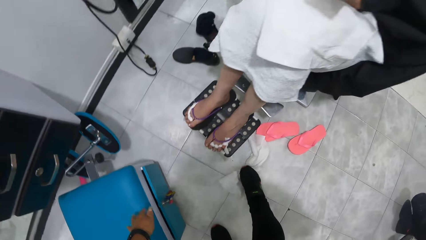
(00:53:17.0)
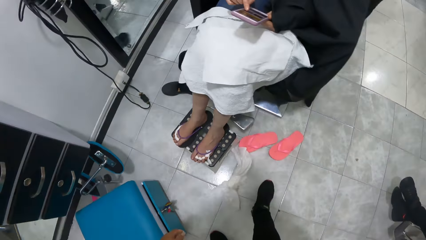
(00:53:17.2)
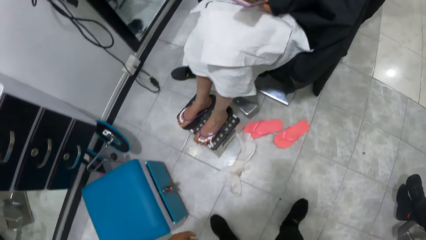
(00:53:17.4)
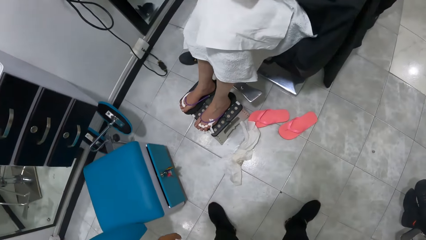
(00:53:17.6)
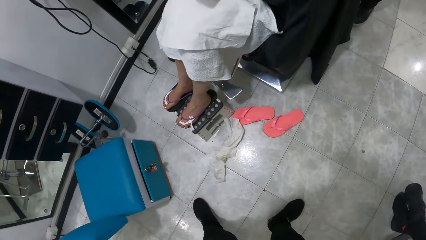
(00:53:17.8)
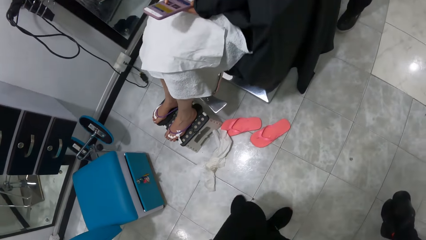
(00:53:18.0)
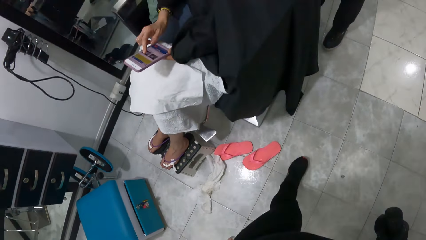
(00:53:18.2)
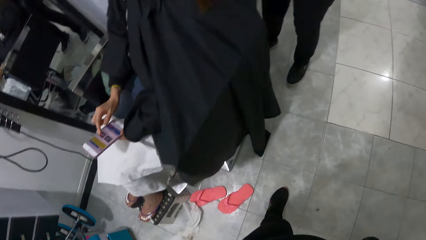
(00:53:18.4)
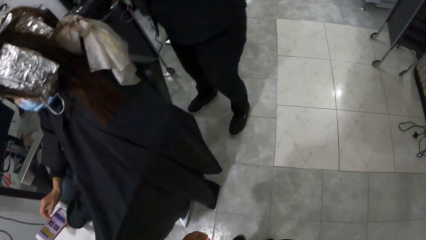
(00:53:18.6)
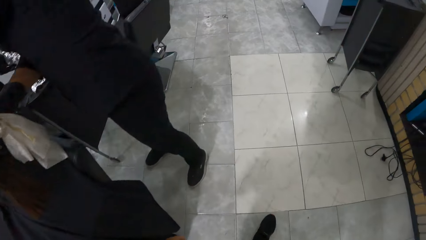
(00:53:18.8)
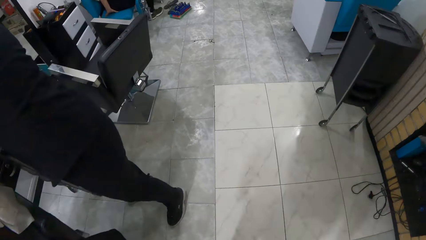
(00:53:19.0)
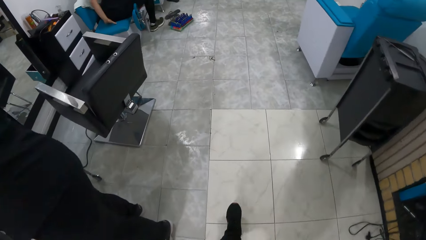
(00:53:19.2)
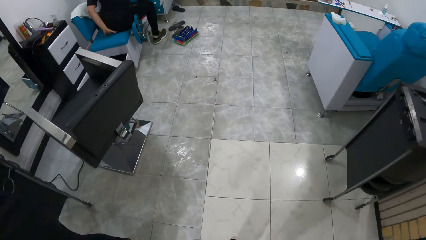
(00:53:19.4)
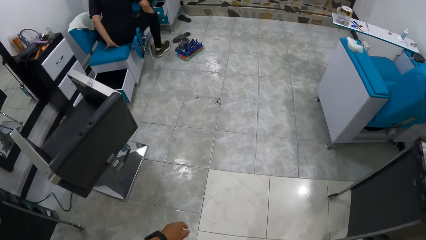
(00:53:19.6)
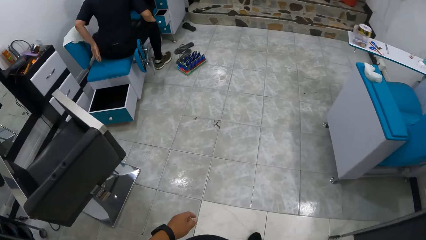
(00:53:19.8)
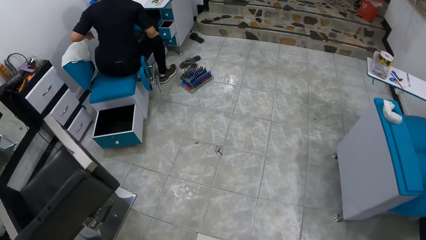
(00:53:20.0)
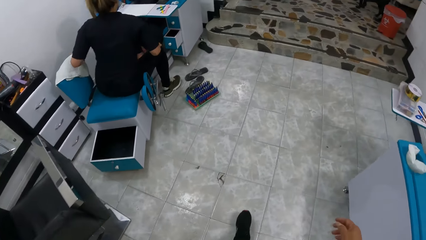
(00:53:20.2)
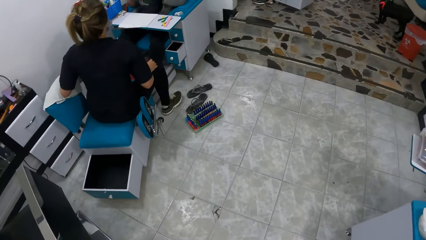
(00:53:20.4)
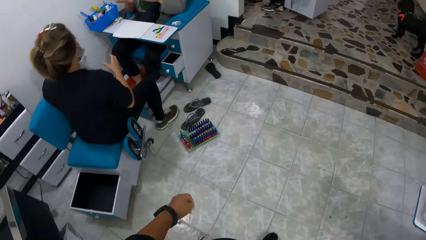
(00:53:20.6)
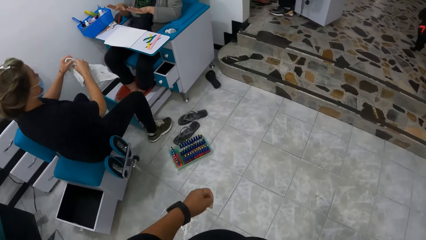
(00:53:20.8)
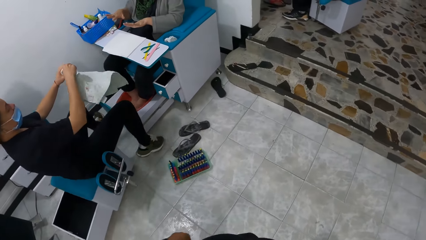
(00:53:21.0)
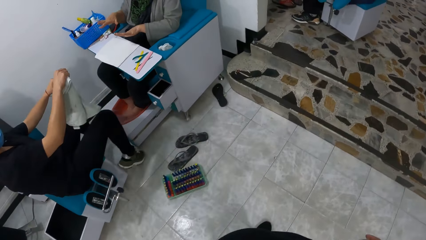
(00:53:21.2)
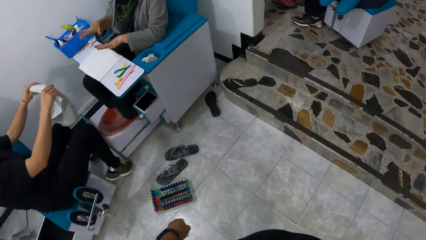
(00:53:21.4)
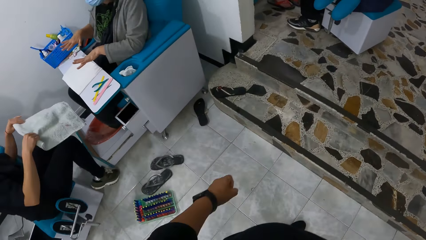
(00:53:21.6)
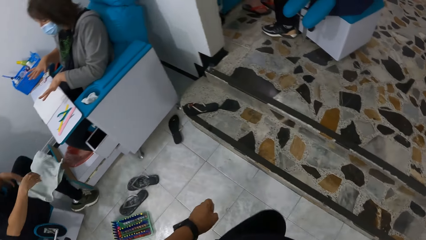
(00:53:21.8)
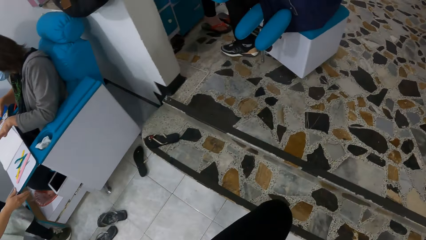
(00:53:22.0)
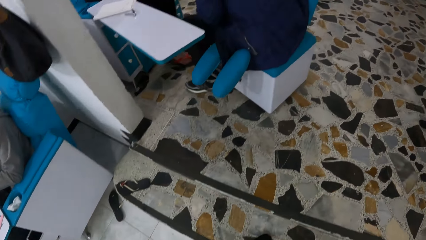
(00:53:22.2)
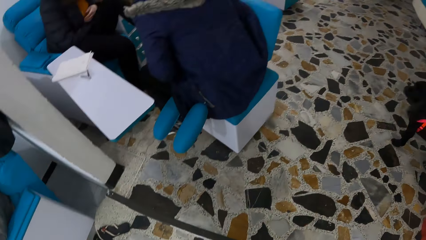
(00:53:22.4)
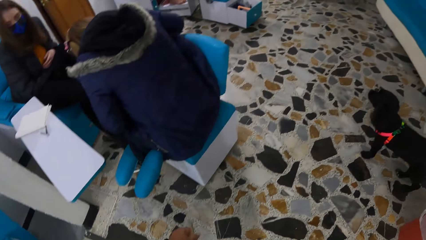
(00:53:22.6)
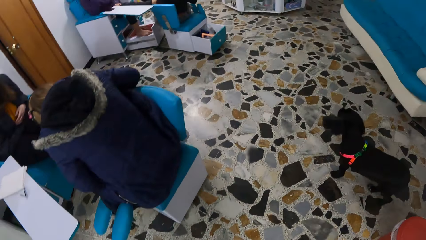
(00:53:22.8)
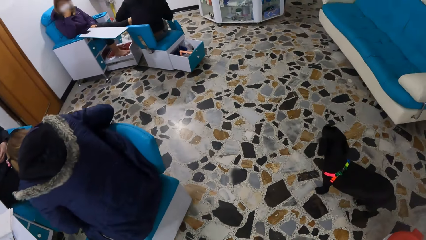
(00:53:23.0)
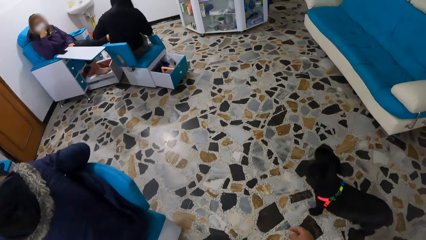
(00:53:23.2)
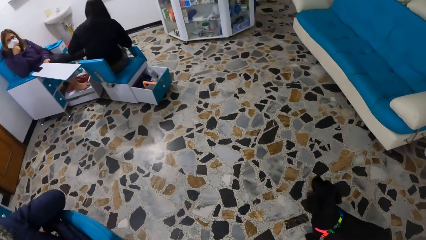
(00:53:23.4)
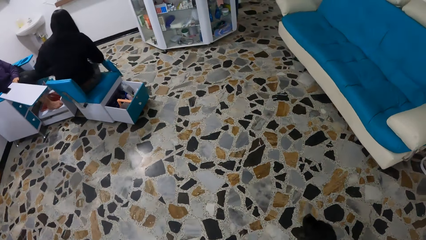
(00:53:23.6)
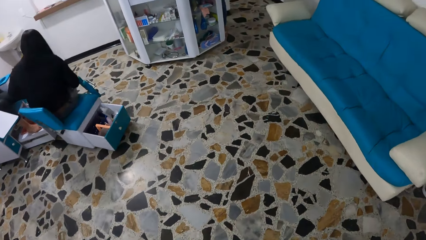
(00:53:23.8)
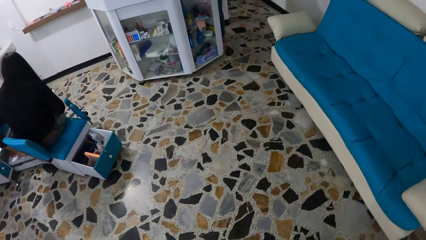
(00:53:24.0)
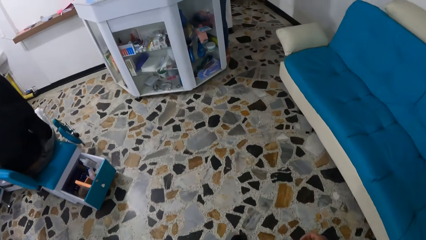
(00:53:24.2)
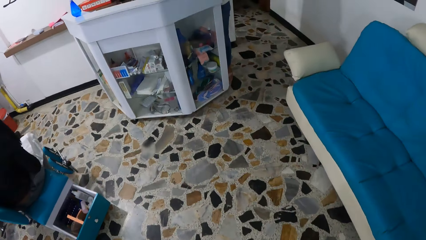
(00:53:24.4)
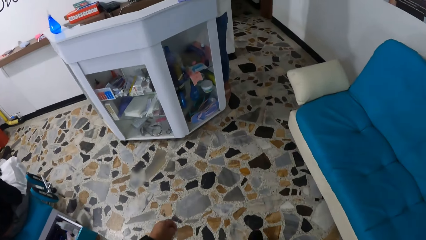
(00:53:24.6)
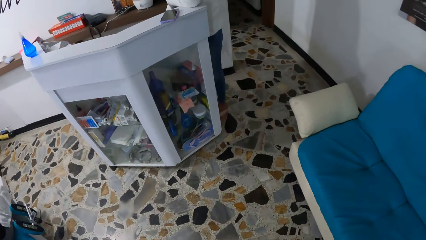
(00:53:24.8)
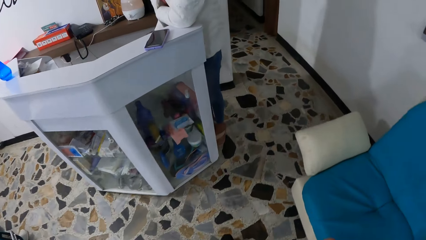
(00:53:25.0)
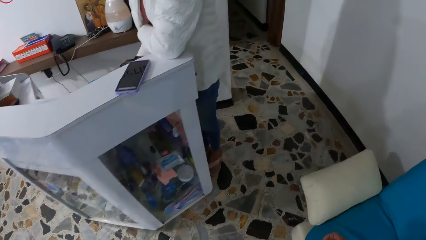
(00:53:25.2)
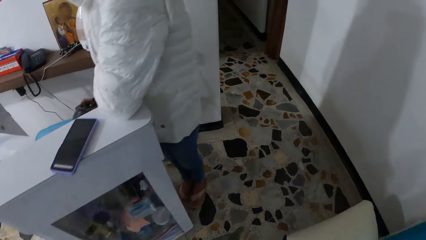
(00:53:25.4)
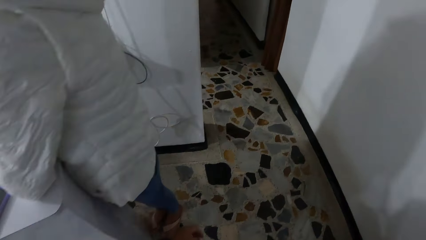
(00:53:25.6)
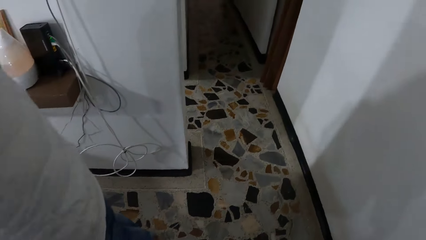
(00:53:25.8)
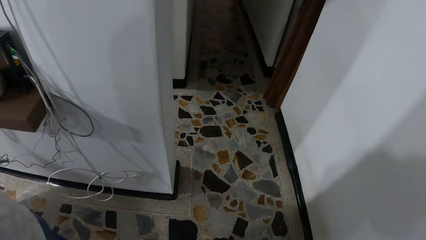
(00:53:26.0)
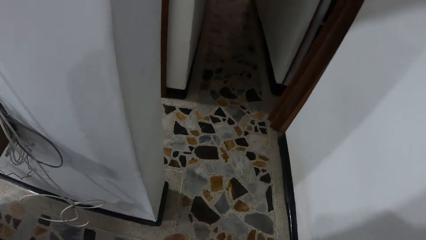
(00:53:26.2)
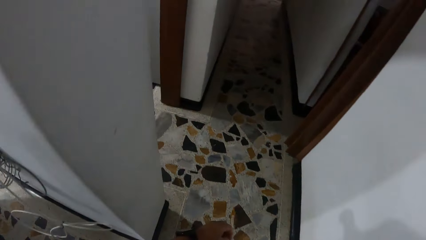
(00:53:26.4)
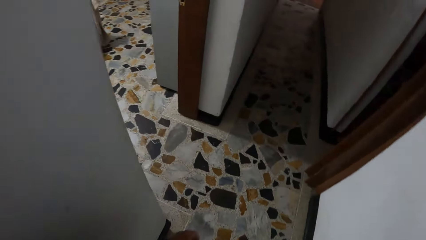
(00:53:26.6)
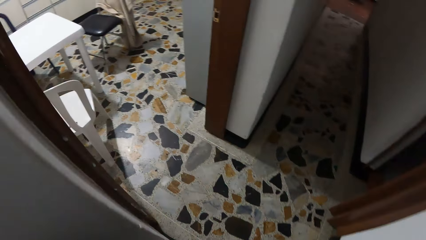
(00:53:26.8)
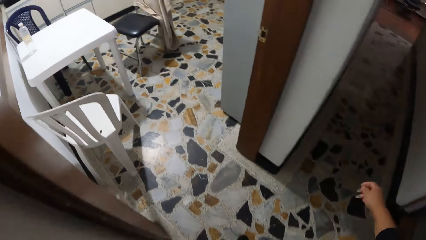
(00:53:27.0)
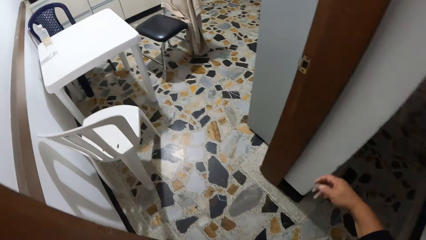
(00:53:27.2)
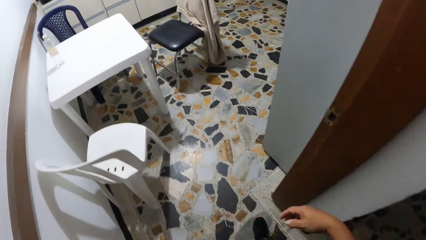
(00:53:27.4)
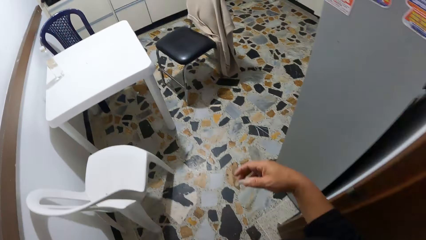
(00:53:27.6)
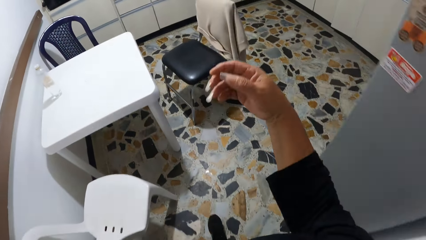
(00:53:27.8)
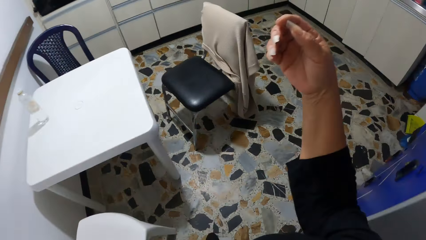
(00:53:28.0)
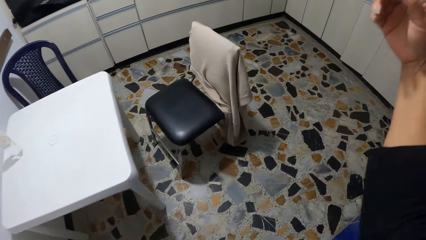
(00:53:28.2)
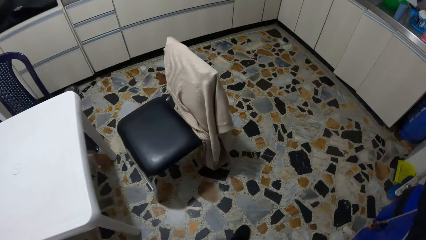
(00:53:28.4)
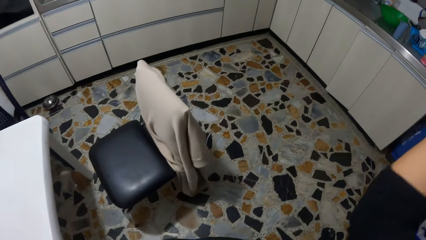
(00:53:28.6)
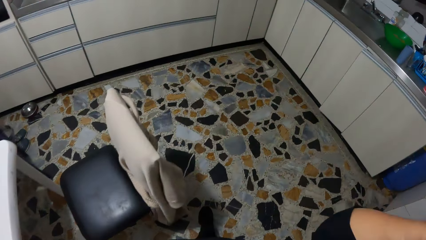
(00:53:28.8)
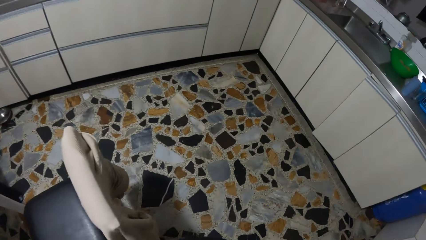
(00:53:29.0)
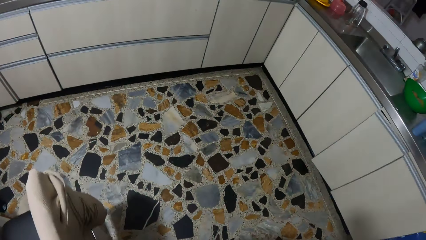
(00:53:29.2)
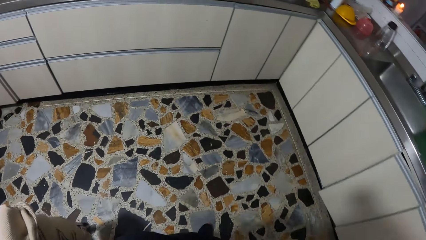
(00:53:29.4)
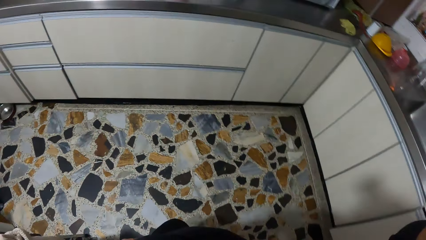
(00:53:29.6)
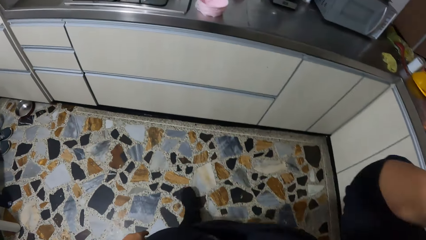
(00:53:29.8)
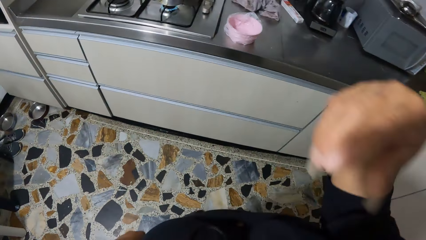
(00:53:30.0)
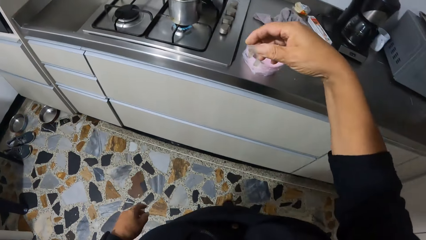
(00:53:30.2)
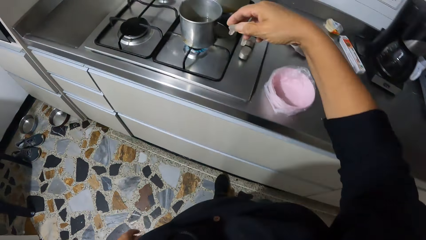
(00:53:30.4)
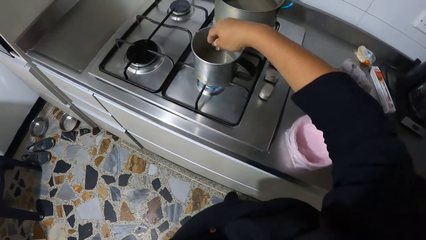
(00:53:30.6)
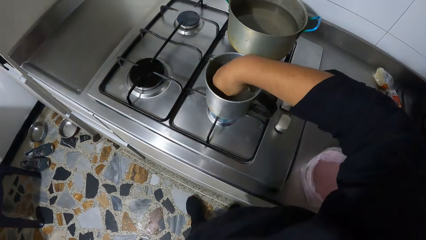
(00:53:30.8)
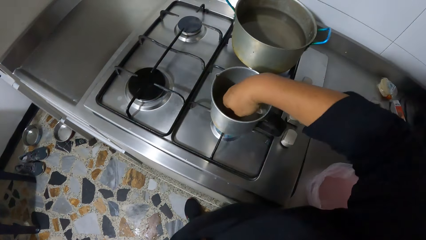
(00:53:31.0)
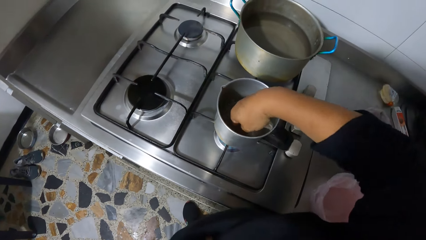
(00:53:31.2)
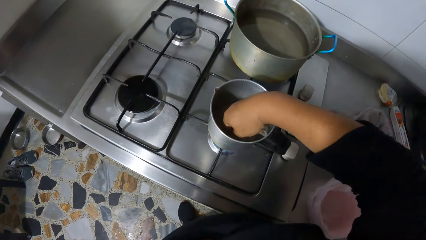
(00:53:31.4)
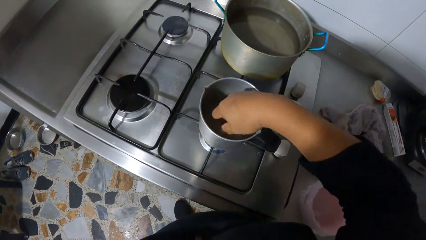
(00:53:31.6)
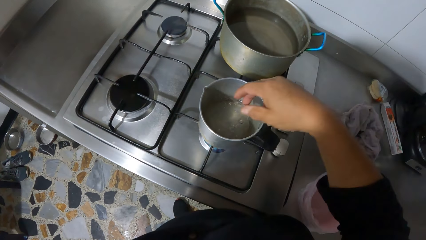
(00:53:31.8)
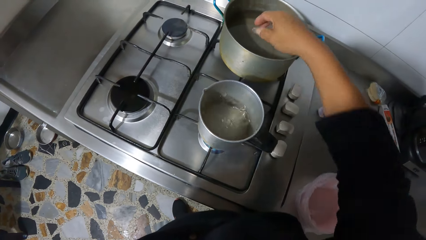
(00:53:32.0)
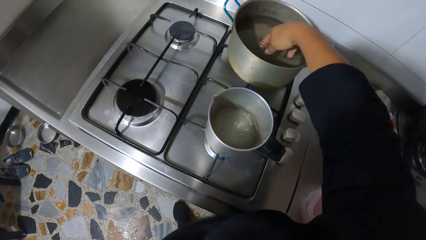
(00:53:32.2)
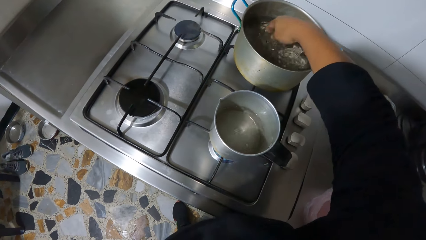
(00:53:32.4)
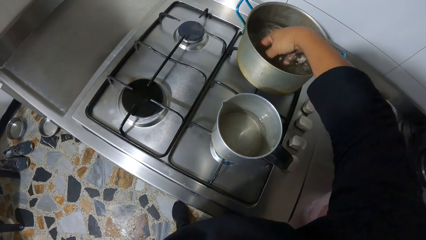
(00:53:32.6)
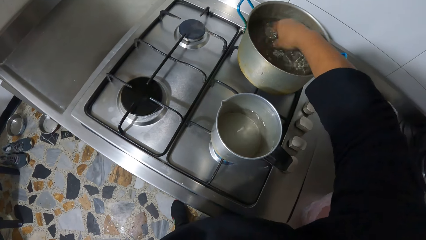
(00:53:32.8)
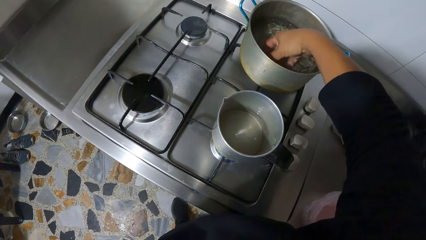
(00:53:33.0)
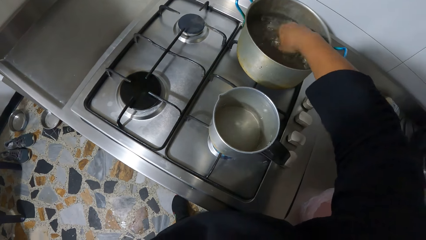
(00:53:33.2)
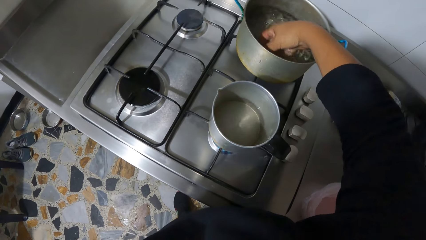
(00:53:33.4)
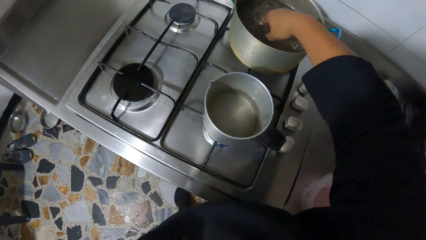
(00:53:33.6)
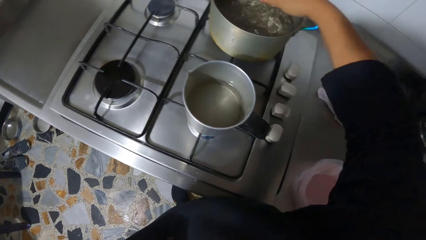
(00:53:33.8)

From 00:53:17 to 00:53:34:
The camera wearer walks to the kitchen. She walks up the flight of stairs. She dips her right hand into the cup of water on the cooker. She dips her right hand into the pot of water on the cooker.
